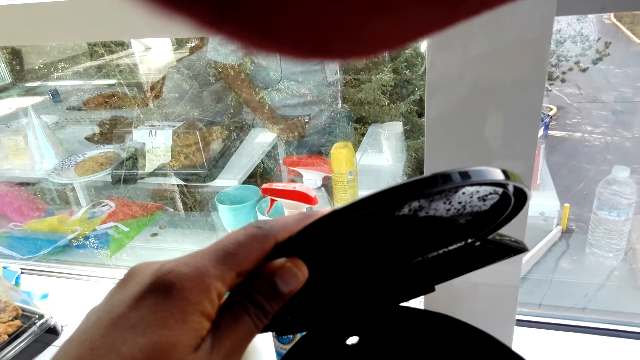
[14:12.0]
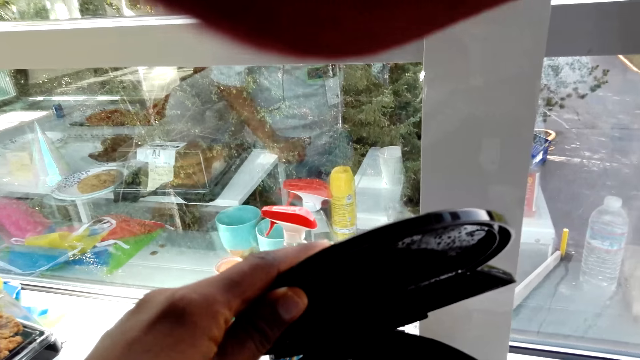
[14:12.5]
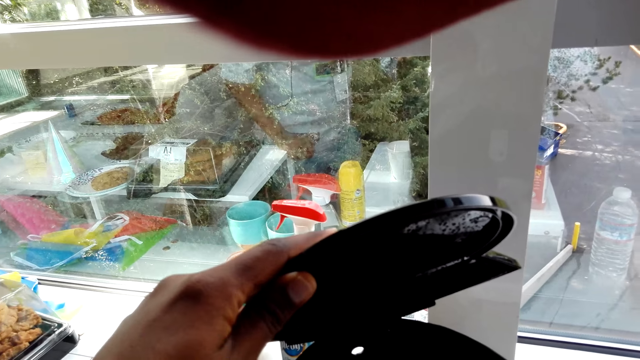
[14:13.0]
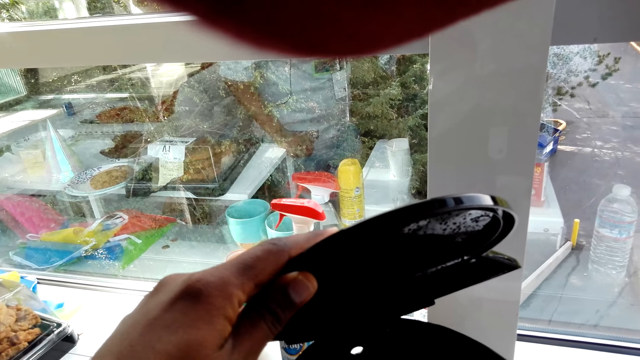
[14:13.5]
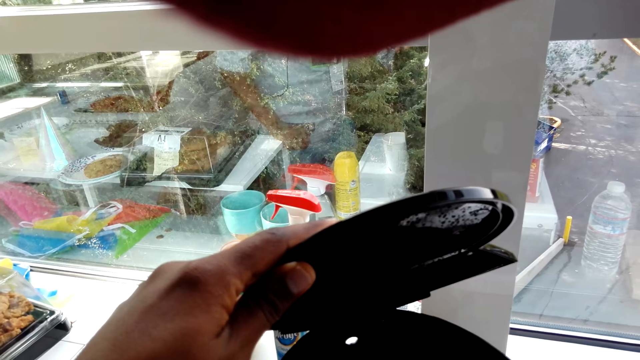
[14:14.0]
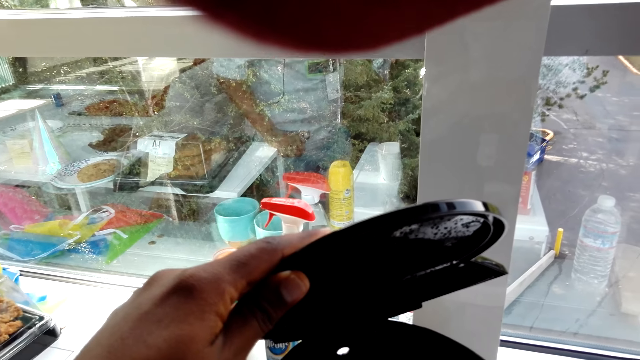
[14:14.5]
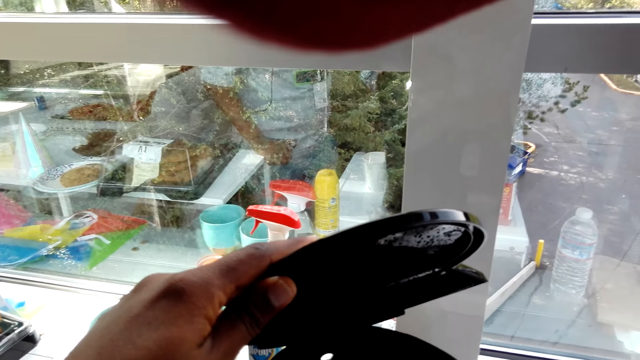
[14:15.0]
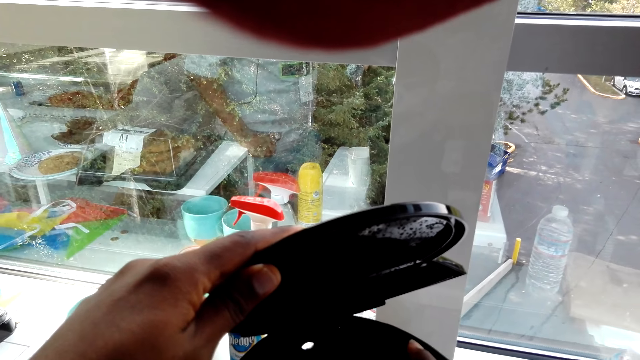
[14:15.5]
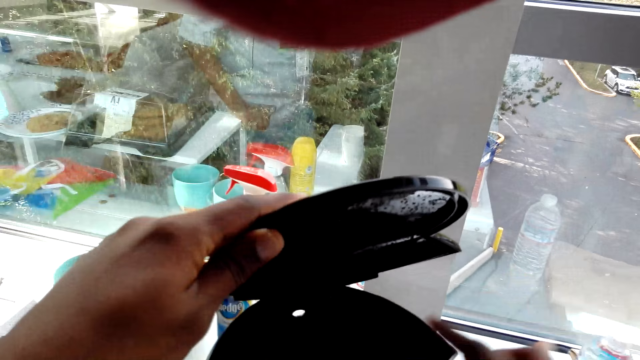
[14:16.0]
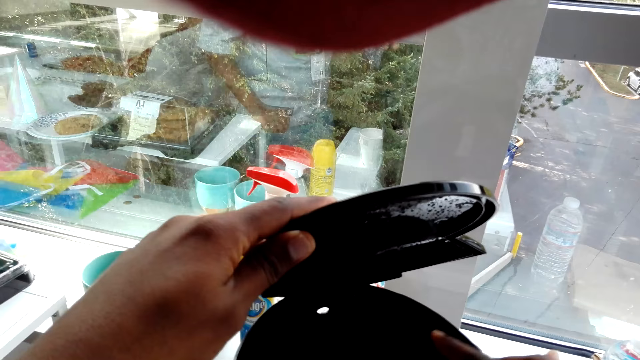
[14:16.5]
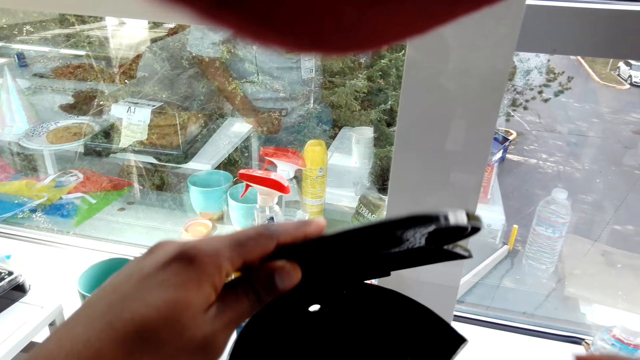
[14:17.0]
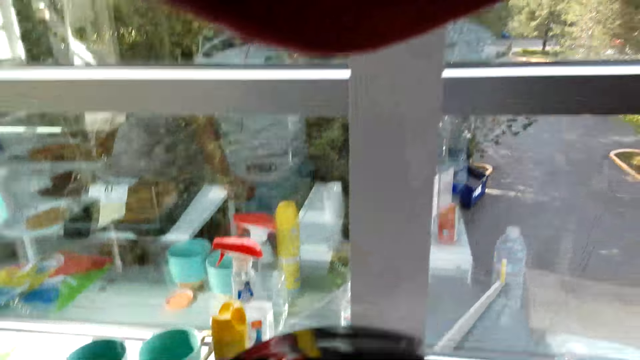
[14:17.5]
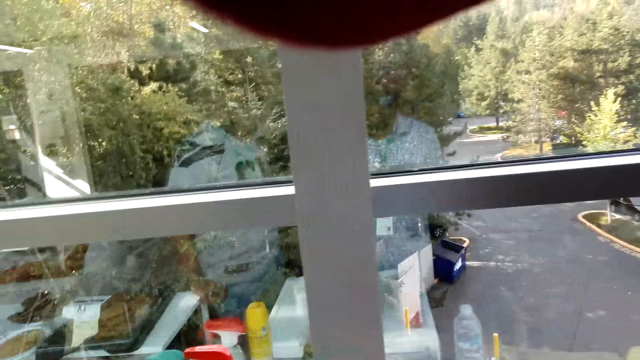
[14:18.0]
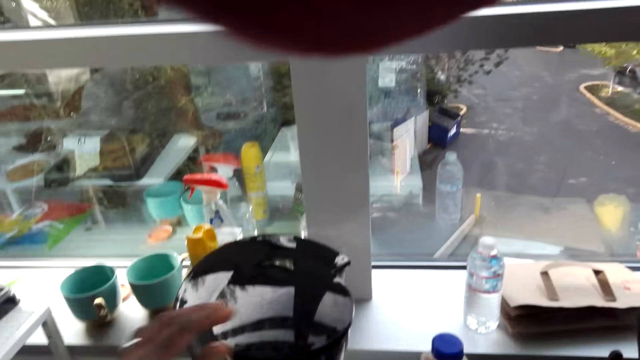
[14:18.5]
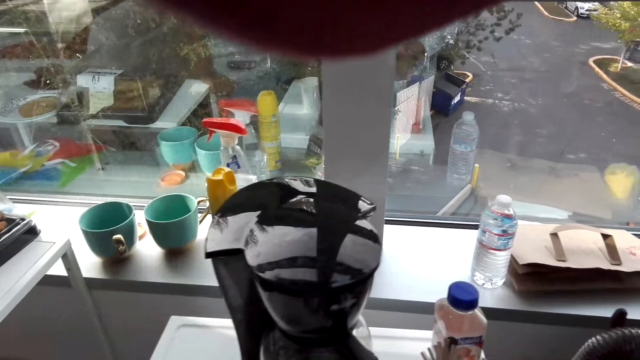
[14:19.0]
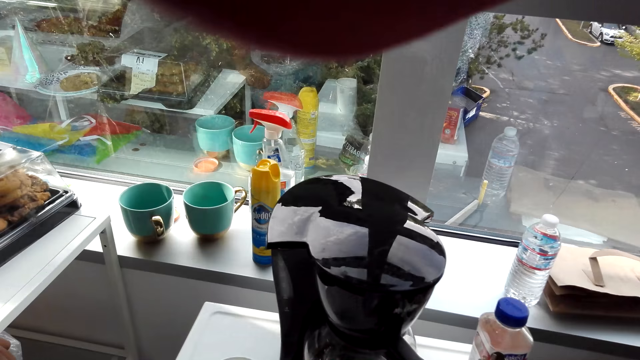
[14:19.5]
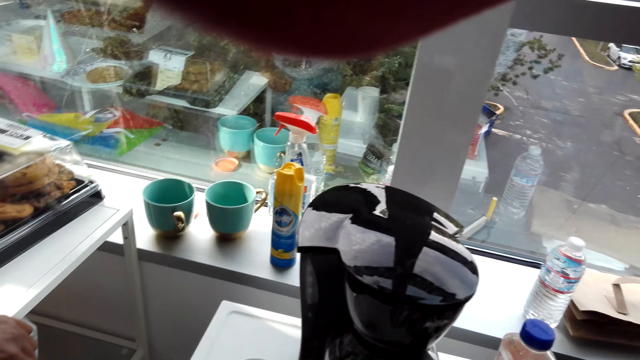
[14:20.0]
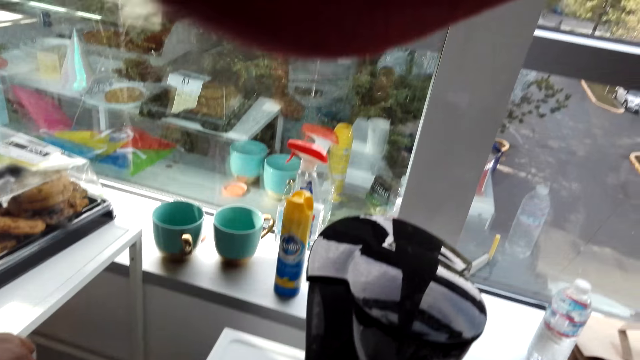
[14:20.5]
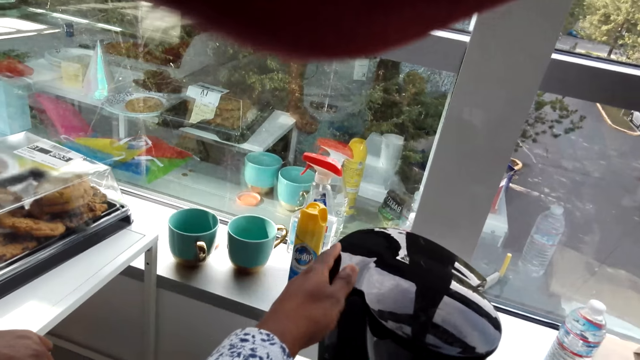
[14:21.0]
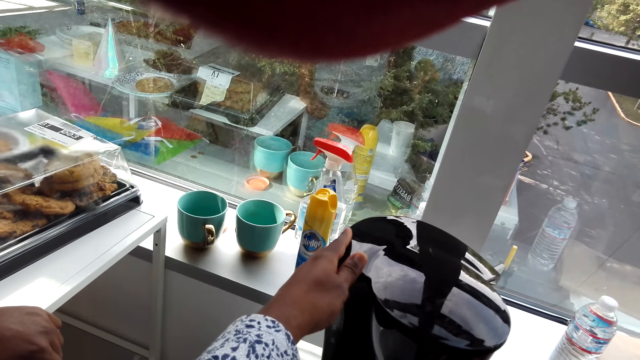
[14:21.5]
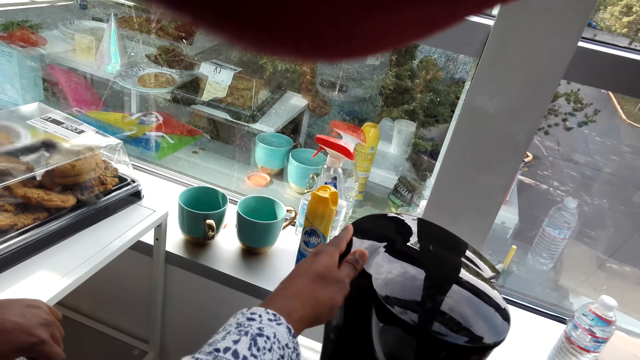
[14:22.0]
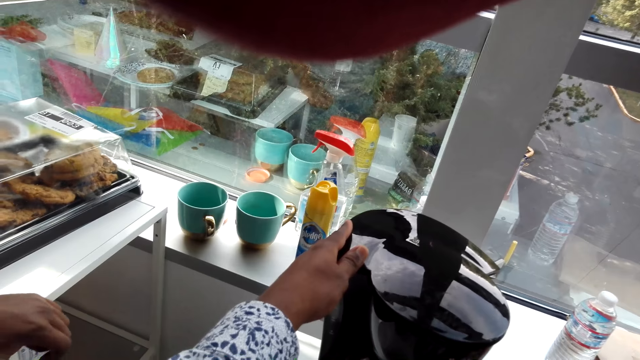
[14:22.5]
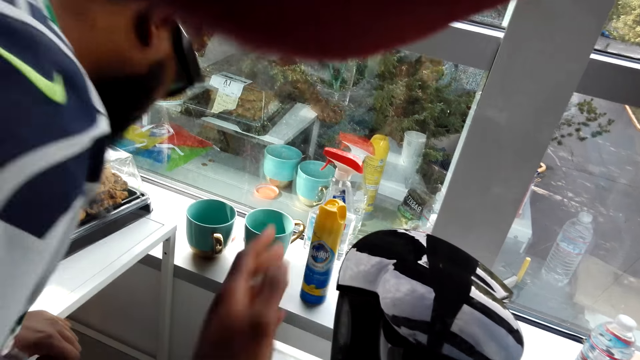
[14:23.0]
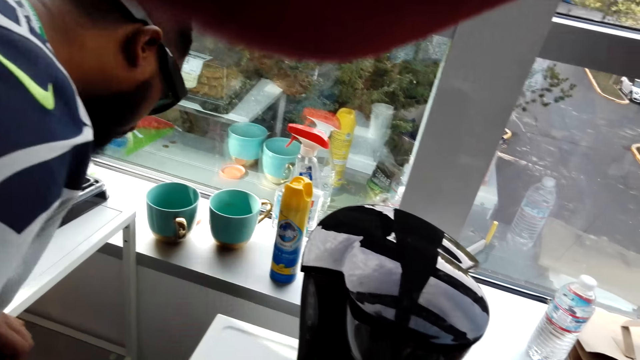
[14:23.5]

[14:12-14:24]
A person talks to the camera wearer. The camera wearer closes the coffee maker machine.

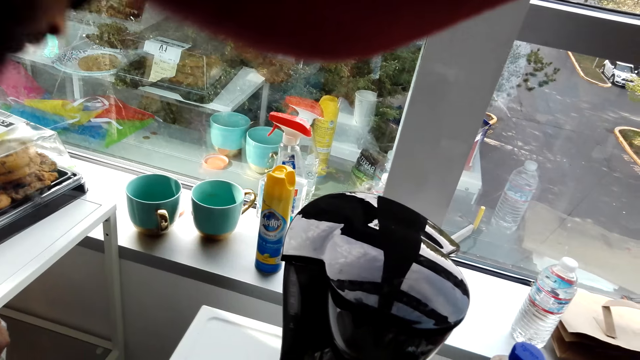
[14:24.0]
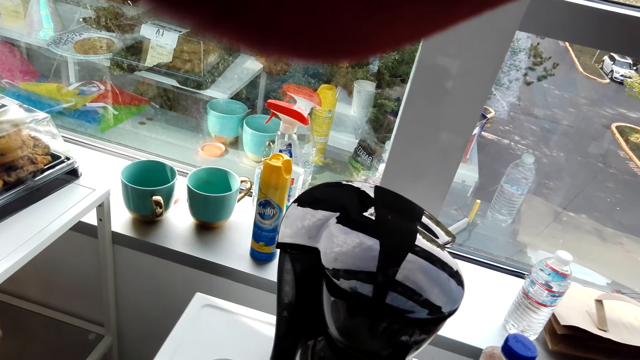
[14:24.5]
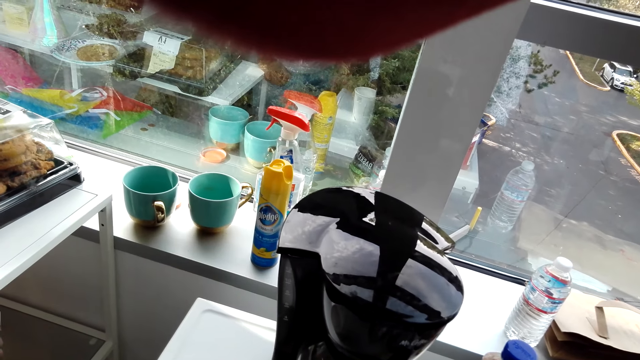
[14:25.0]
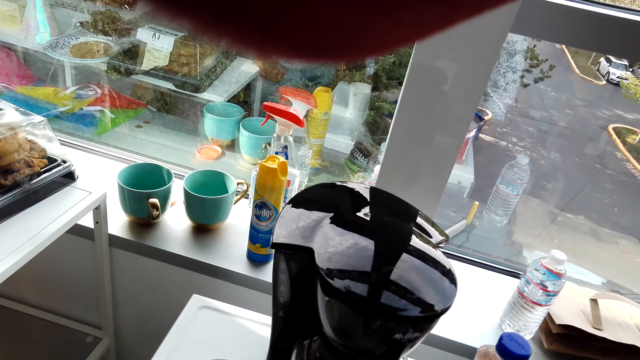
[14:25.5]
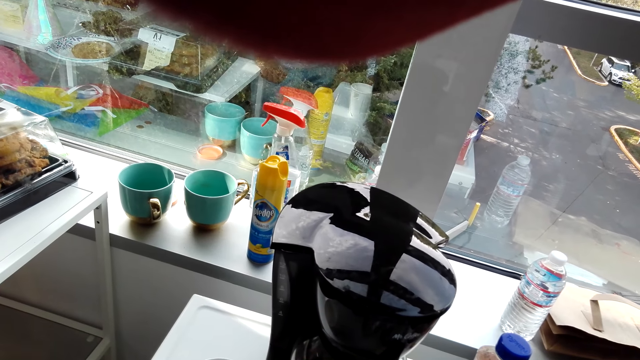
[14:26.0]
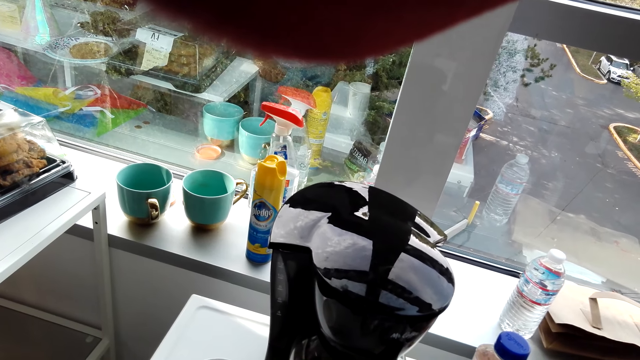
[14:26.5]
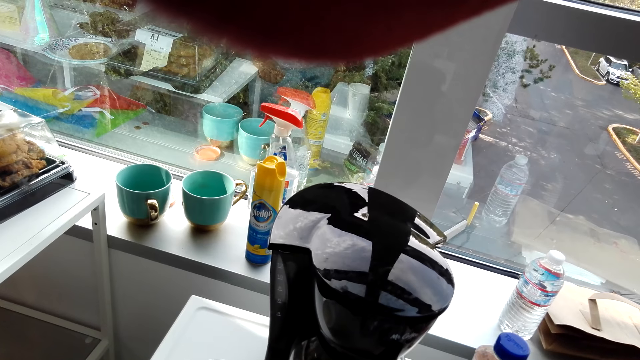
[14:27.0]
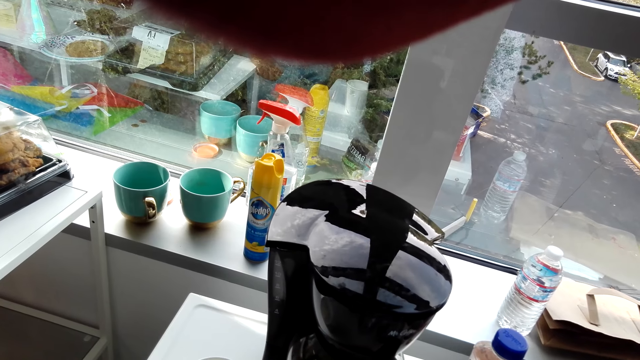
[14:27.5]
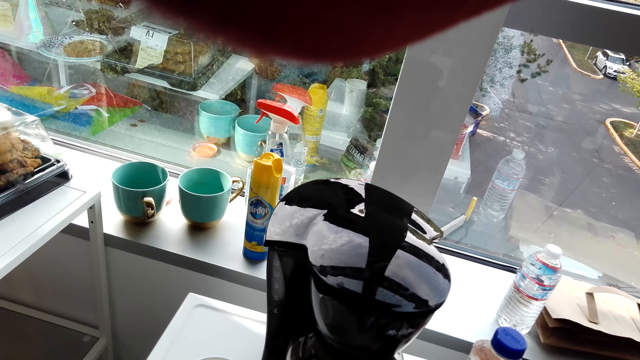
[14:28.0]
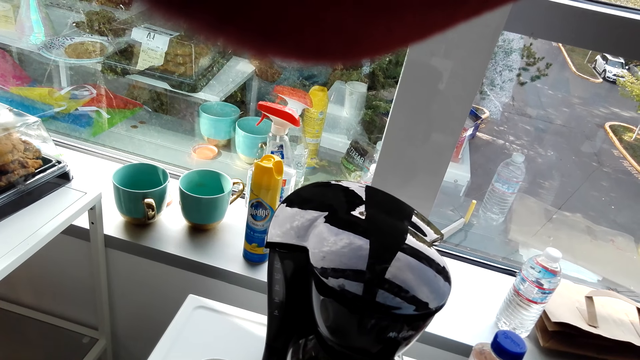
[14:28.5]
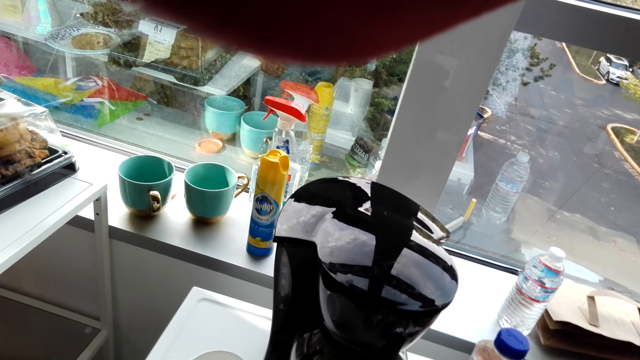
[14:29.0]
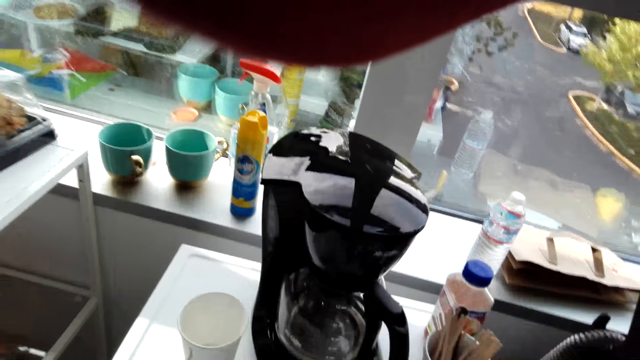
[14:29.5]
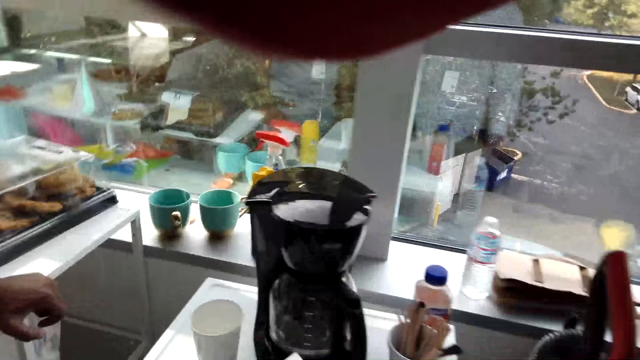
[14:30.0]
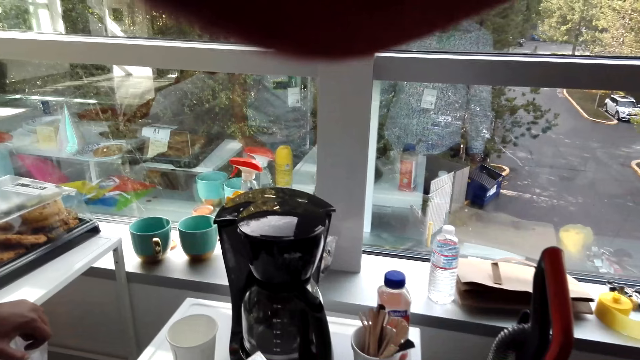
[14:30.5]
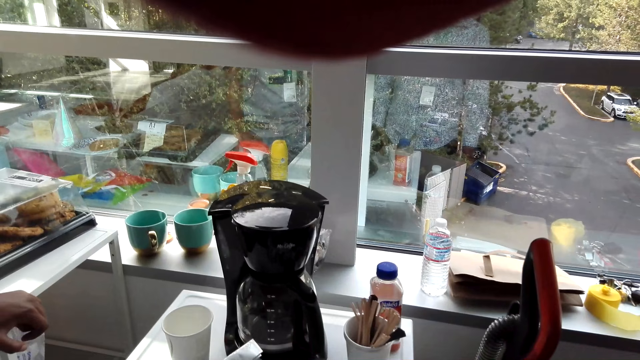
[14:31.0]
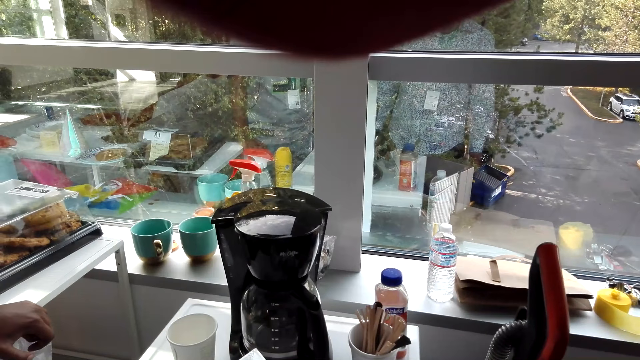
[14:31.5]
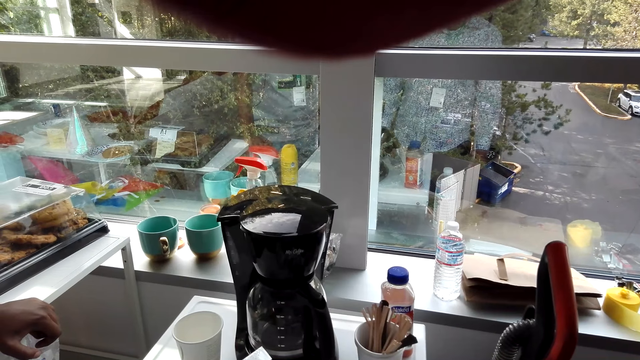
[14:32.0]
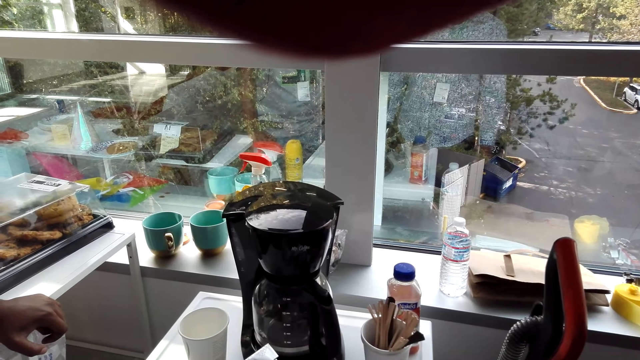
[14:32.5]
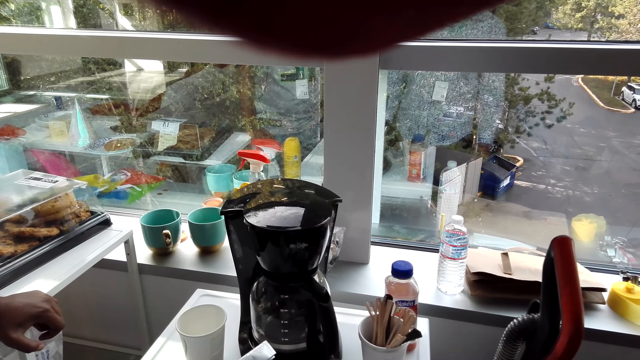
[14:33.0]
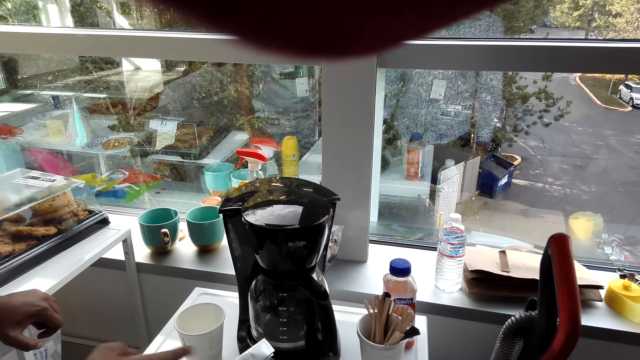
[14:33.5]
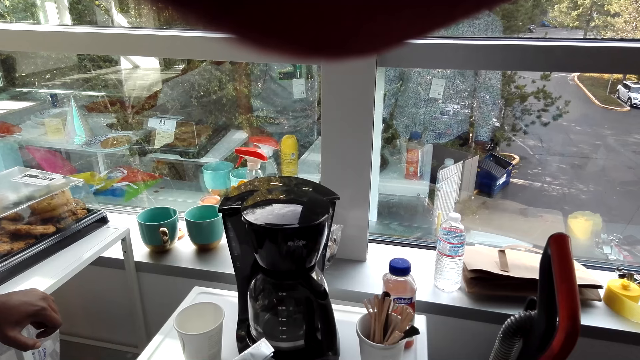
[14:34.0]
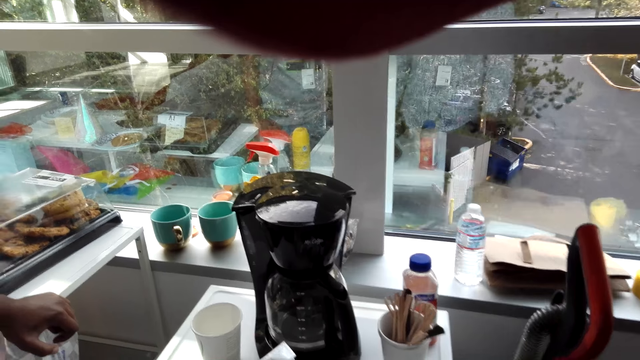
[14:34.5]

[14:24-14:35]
The camera wearer watches the background.
